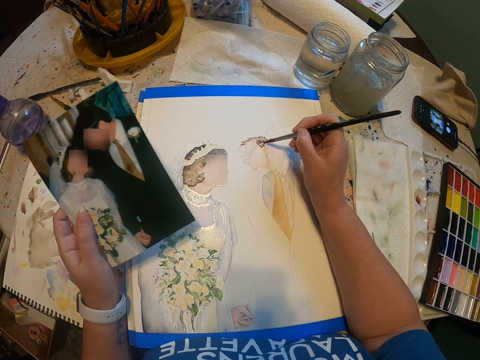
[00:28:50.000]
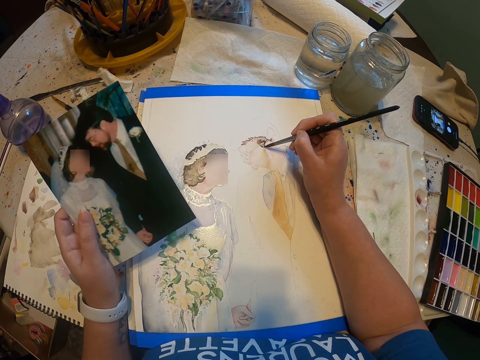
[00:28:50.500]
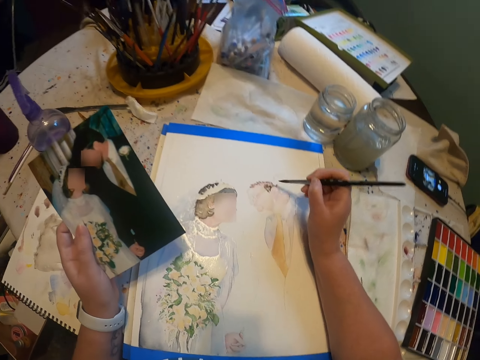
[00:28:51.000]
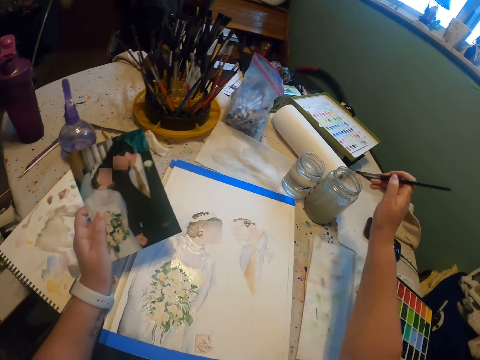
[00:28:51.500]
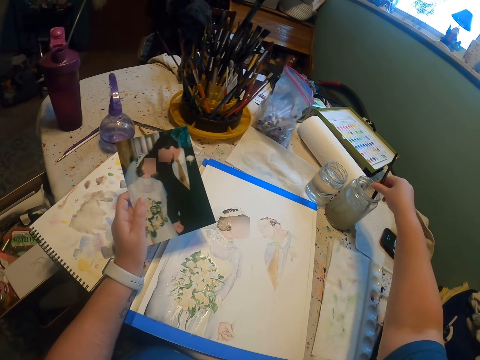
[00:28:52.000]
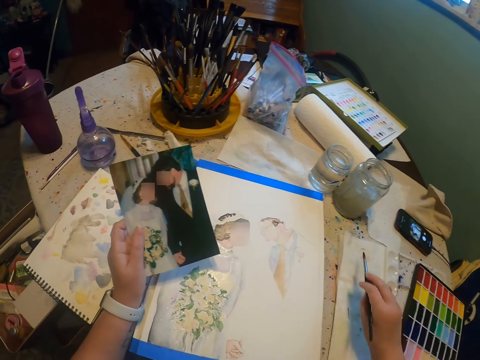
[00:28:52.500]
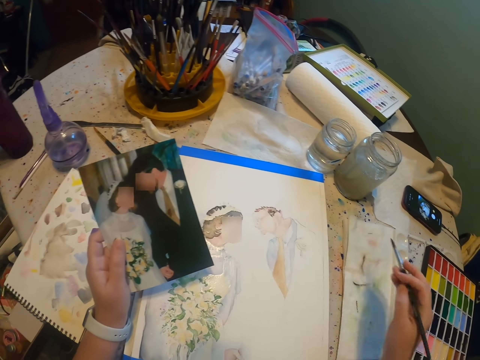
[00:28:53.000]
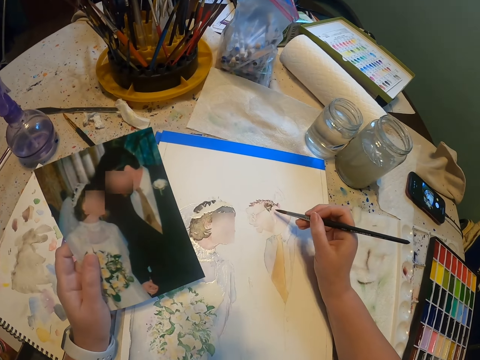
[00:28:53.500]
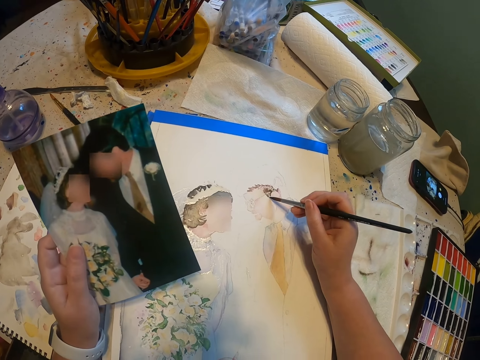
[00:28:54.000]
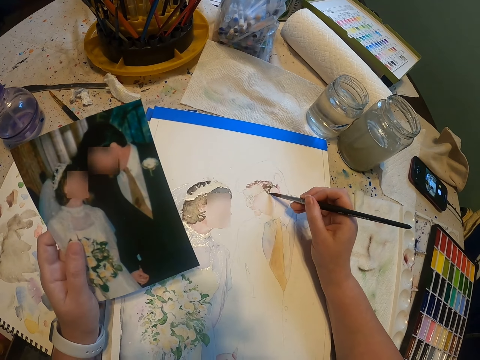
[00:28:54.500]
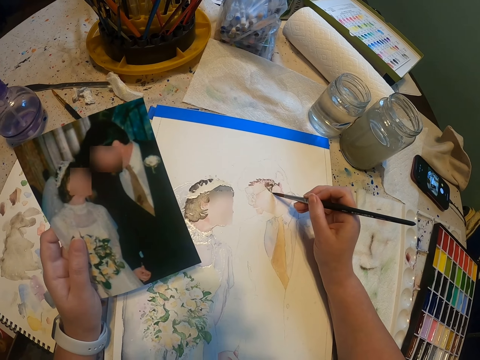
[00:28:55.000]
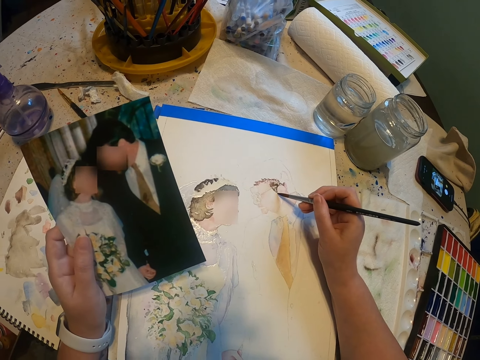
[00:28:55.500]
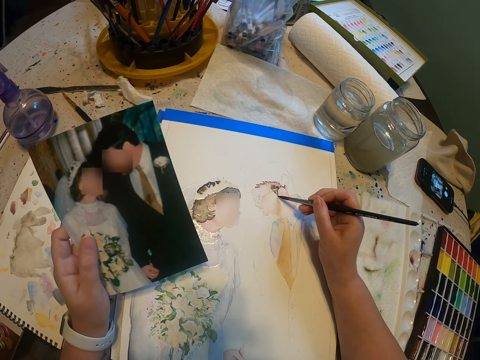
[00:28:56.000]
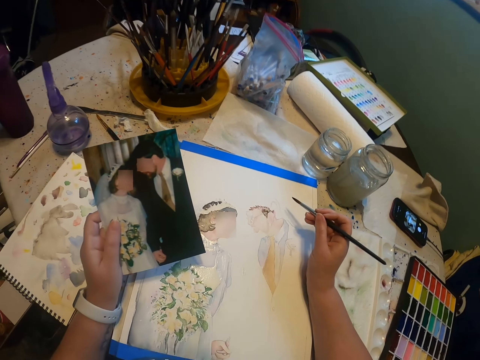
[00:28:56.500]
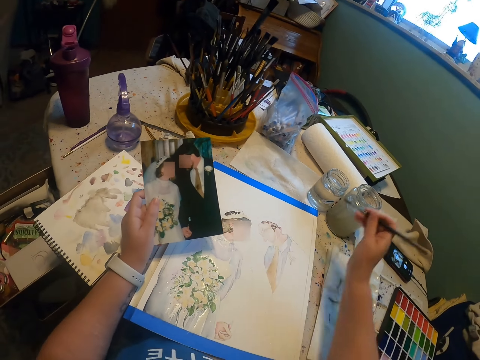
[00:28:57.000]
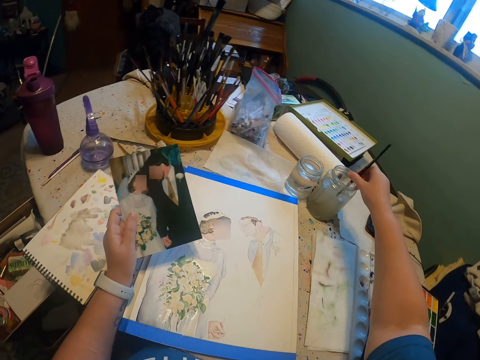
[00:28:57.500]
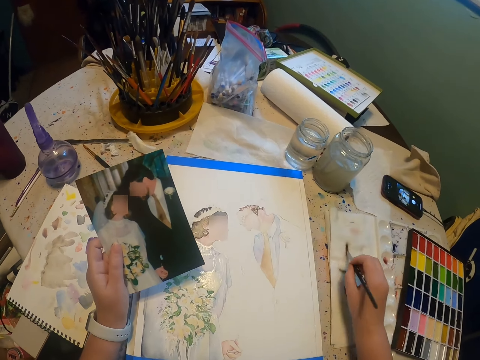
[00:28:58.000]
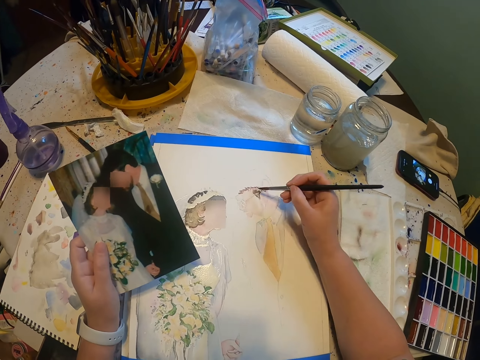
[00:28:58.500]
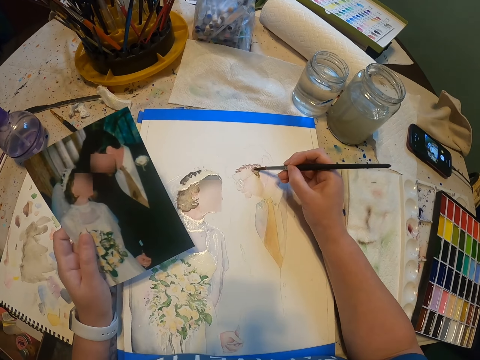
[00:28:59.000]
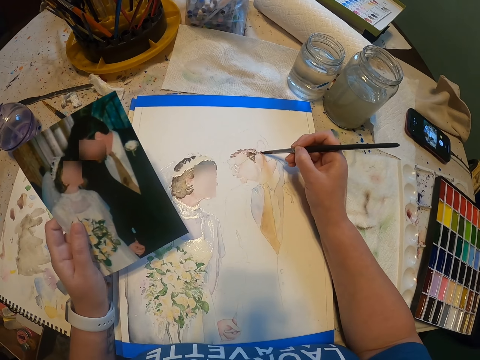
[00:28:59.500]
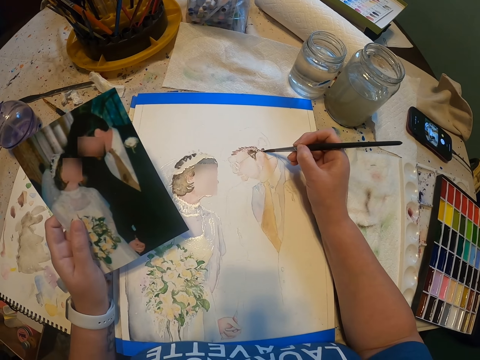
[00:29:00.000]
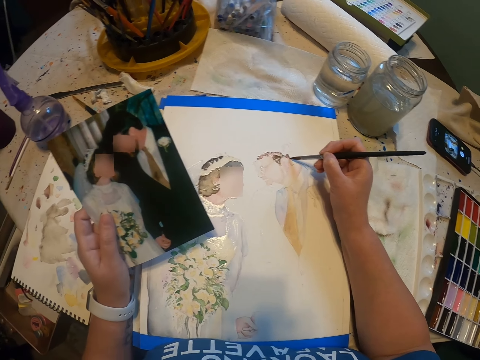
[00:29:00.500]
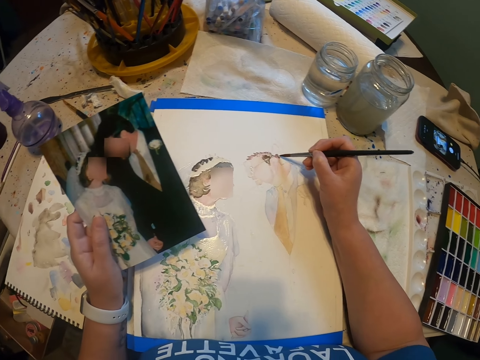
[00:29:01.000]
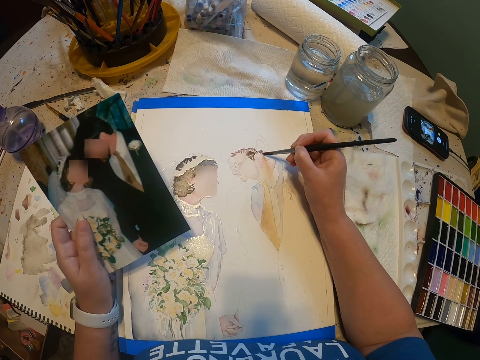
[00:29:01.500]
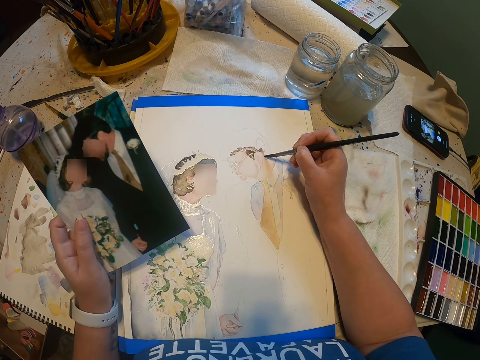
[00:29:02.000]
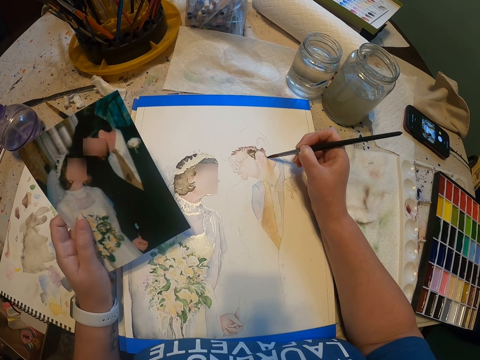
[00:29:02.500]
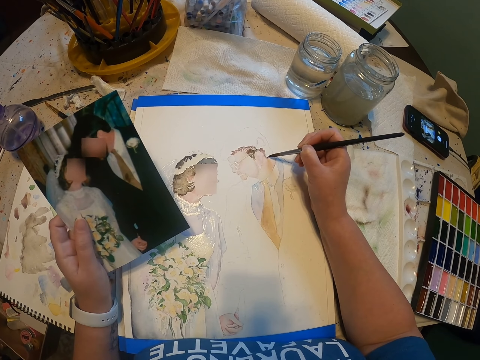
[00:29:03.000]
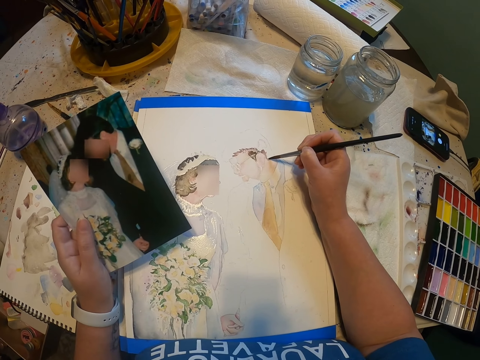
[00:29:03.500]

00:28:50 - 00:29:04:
The camera wearer dips a paint brush in the water color in the container. They reduce the paint from the paint brush. They paint the sketch on the paint paper with the brush. They dip the paint brush in the water color in the container. They reduce the paint from the paint brush. They paint the sketch on the paint paper with the brush.

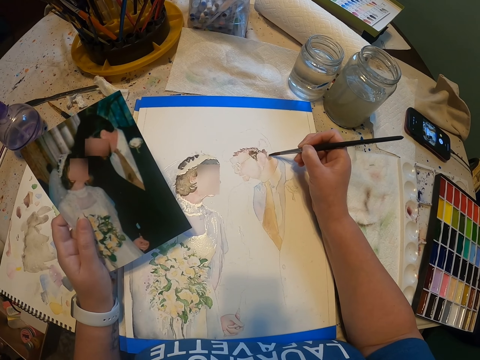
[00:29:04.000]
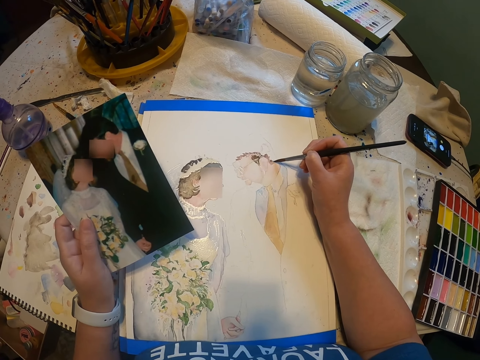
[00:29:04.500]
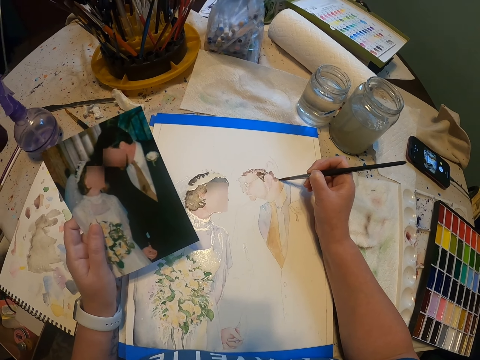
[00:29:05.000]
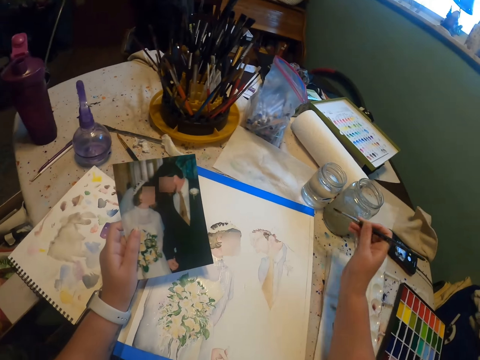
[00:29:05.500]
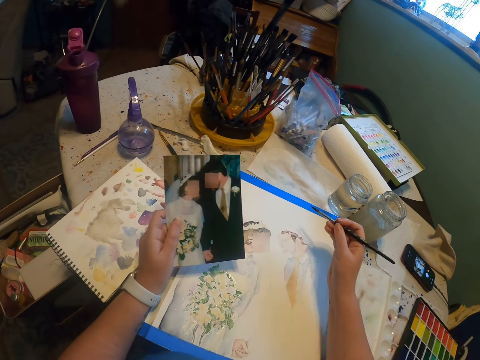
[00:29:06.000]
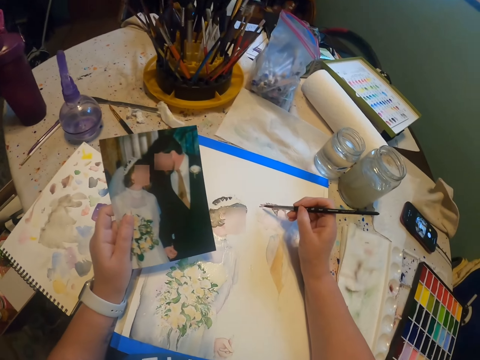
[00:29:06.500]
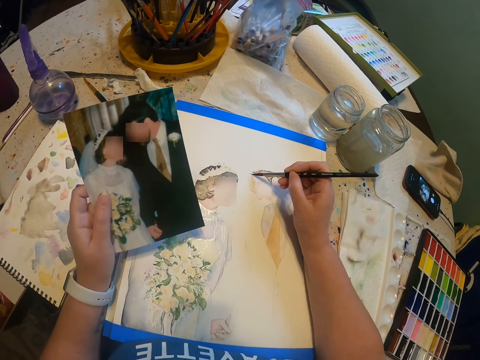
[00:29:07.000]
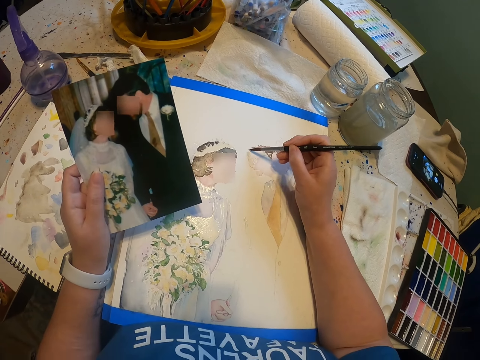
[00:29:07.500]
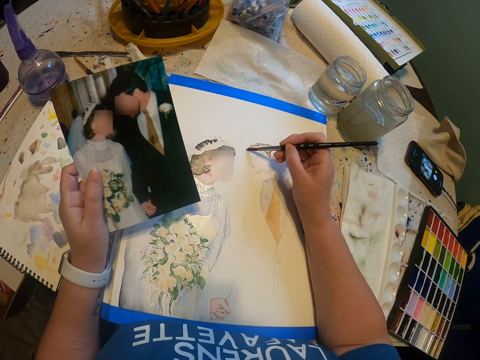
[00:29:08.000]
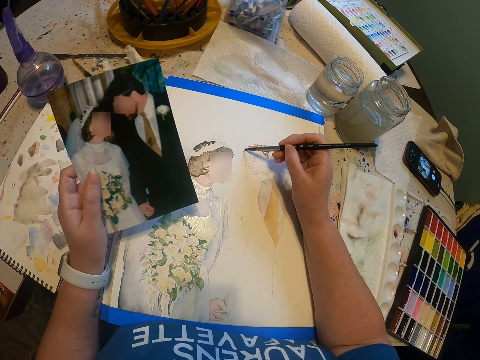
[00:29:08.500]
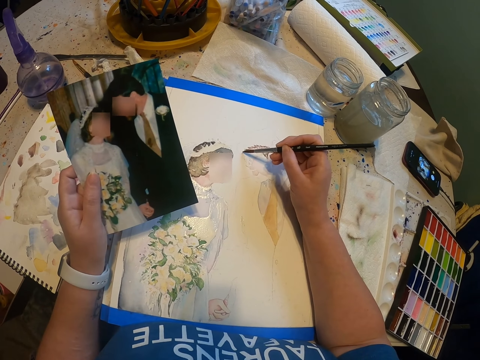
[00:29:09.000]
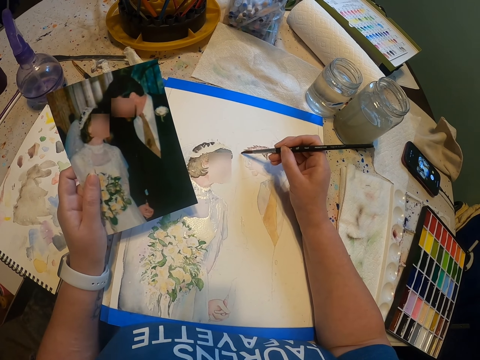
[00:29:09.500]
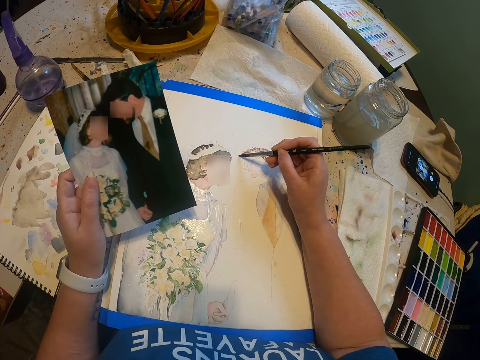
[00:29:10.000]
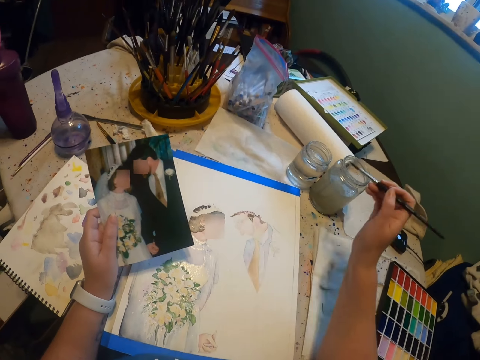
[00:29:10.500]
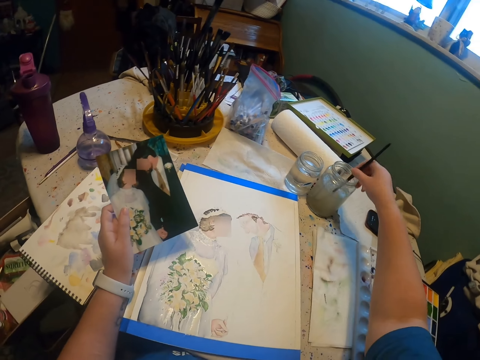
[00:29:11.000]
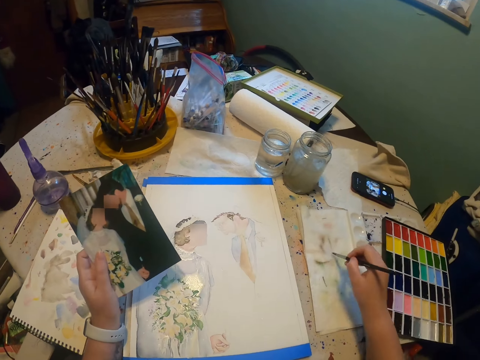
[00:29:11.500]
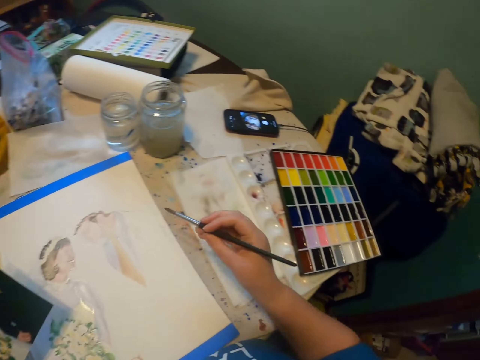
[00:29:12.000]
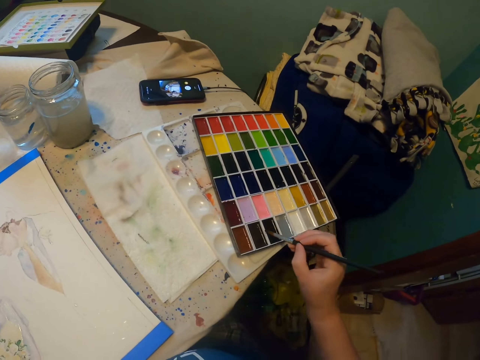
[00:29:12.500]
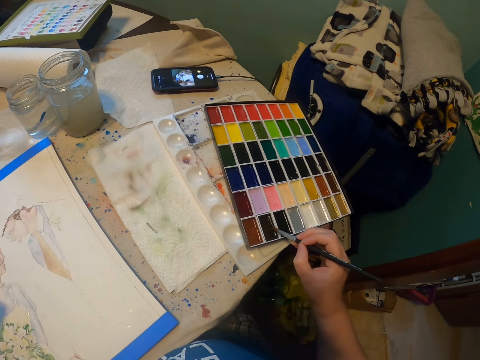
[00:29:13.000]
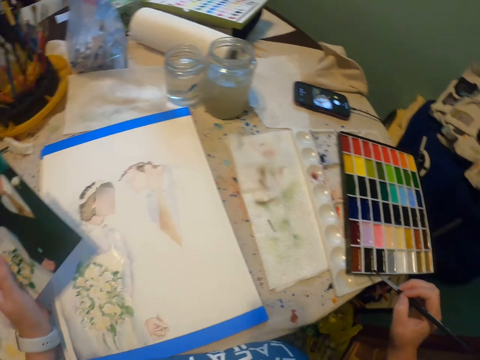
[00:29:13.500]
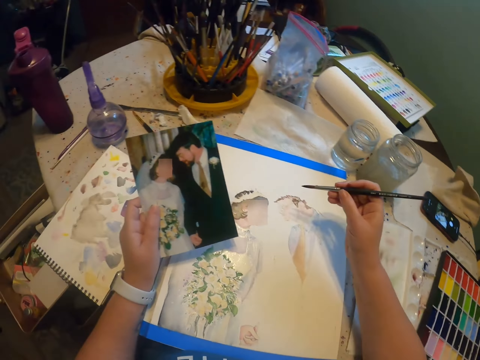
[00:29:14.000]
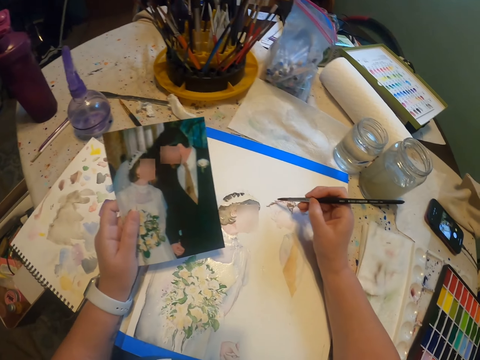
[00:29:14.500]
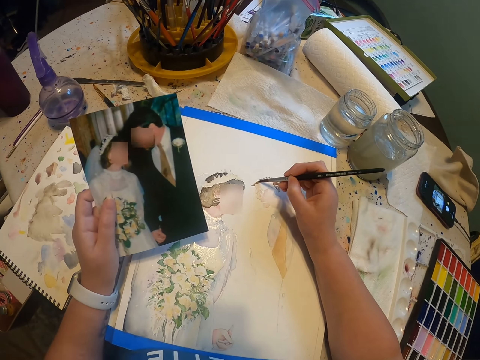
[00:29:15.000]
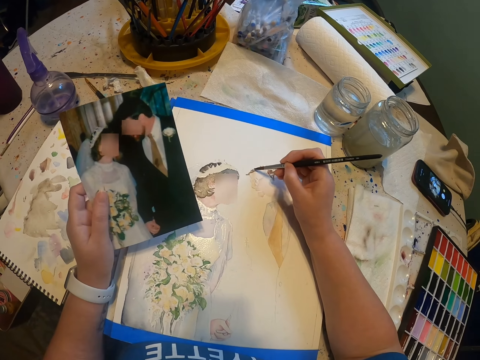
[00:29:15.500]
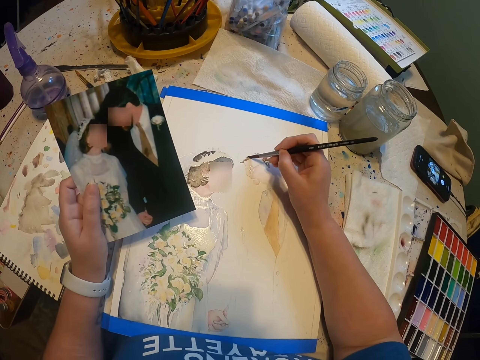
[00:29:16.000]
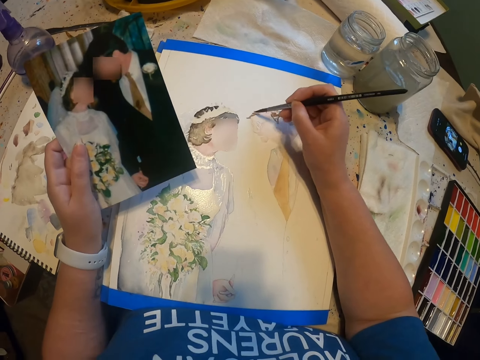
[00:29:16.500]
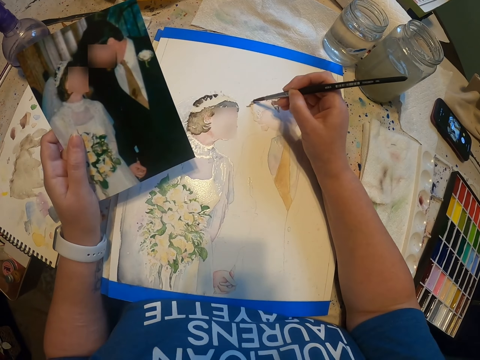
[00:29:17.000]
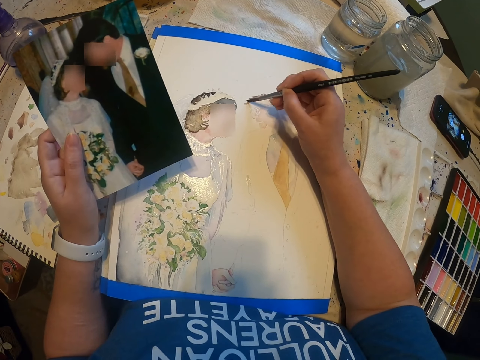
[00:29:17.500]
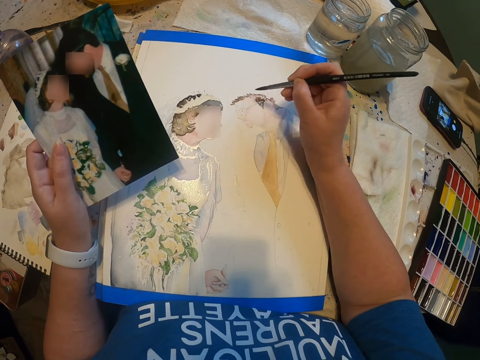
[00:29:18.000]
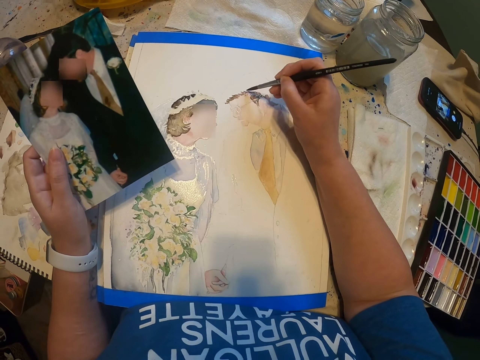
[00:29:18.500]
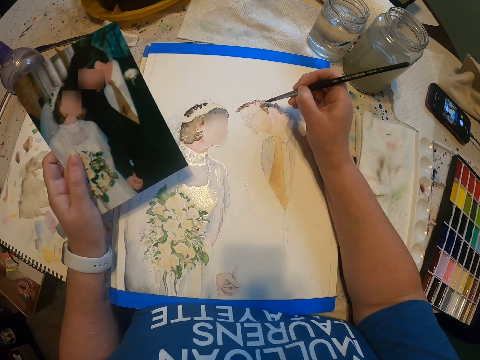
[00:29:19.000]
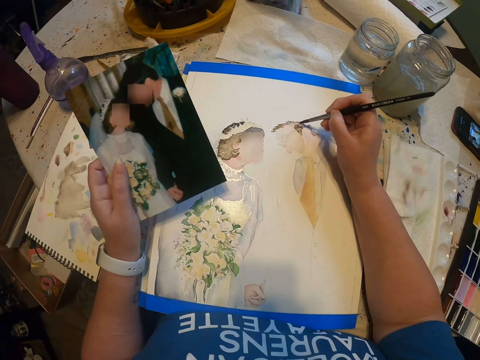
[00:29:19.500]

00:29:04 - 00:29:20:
The camera wearer lifts the paint brush from the paint paper. They paint on the paint paper. They dip the paint brush in the water color in the container. They reduce the paint from the paint brush. They dip the brush in the paint. They paint the sketch on the paint paper with the brush.
